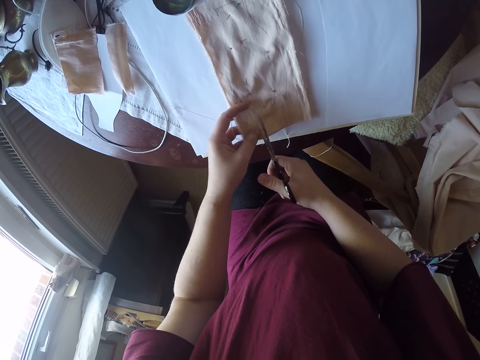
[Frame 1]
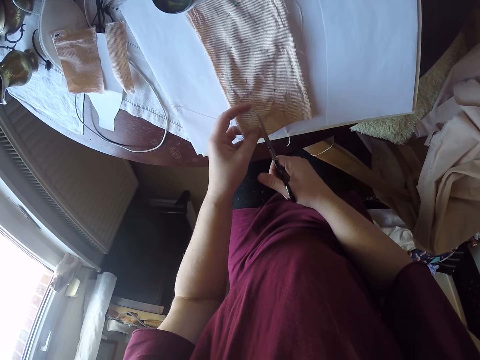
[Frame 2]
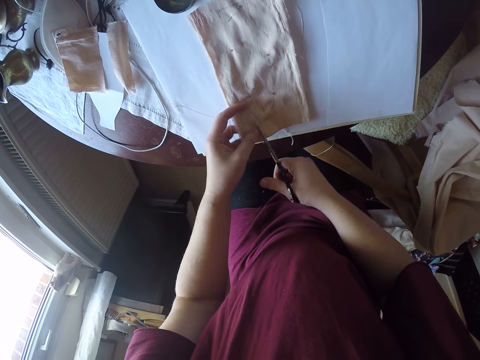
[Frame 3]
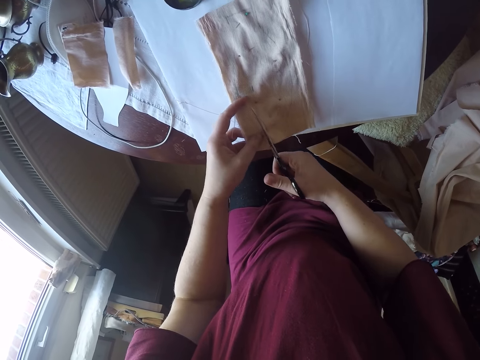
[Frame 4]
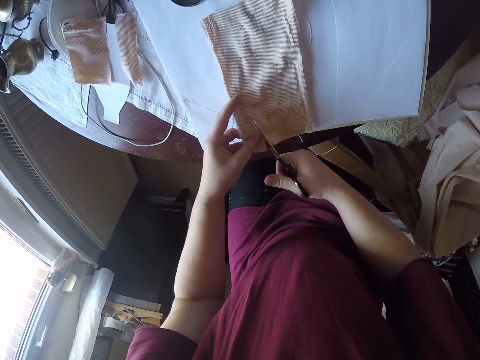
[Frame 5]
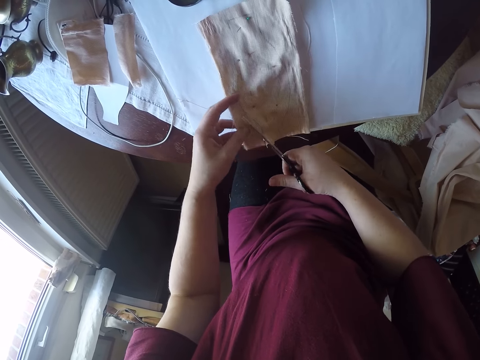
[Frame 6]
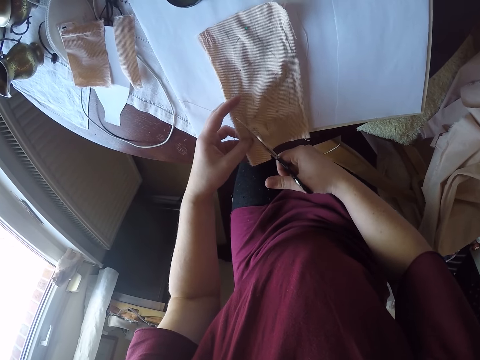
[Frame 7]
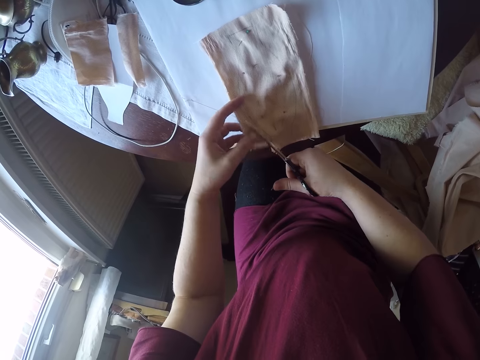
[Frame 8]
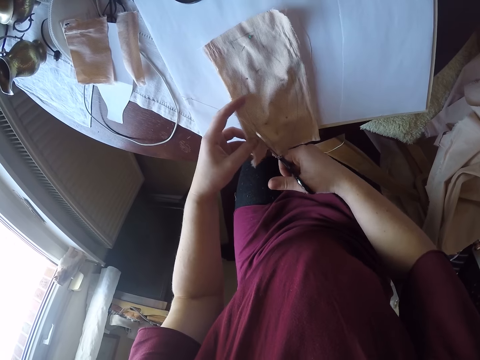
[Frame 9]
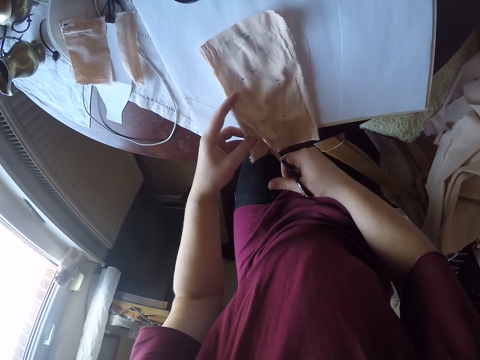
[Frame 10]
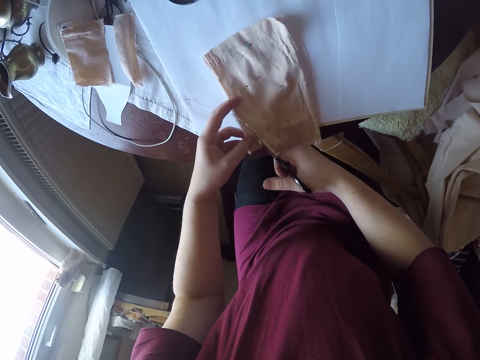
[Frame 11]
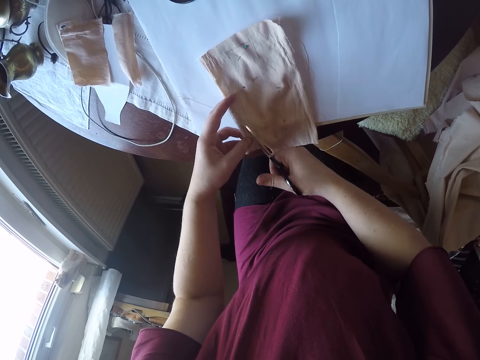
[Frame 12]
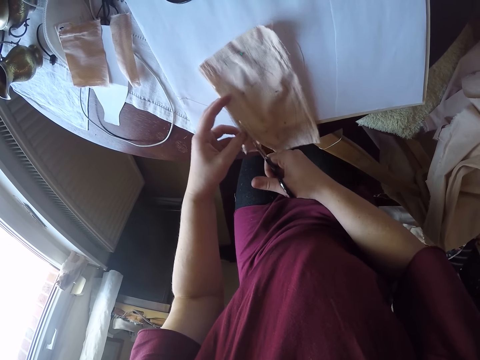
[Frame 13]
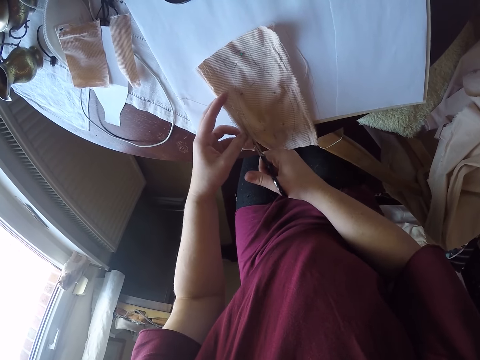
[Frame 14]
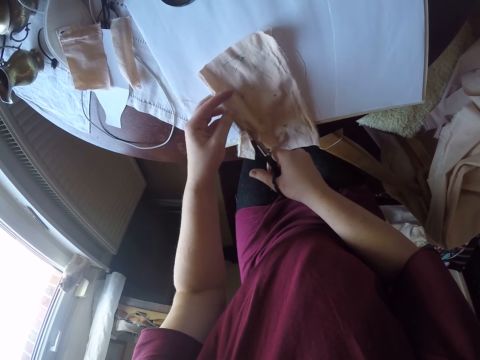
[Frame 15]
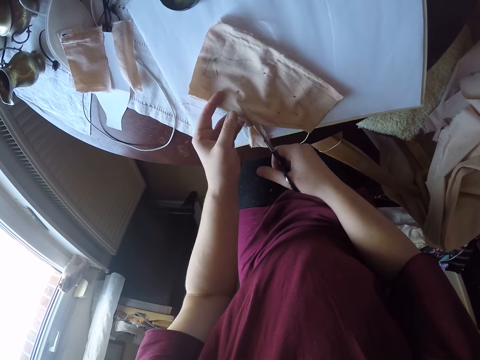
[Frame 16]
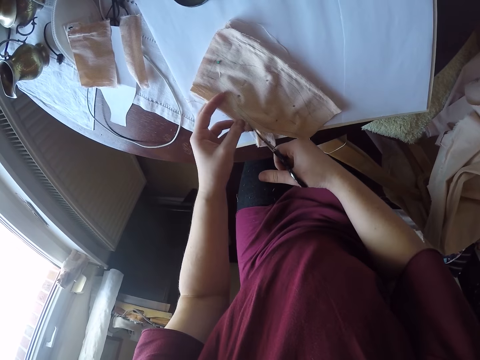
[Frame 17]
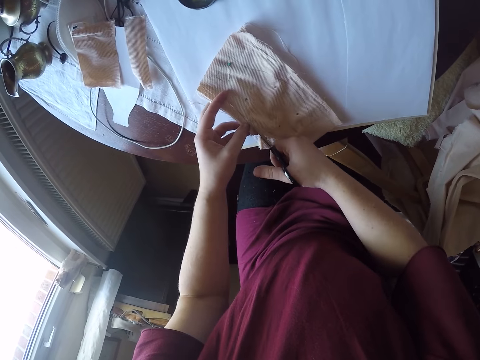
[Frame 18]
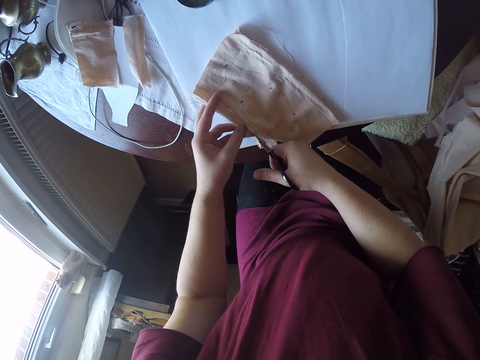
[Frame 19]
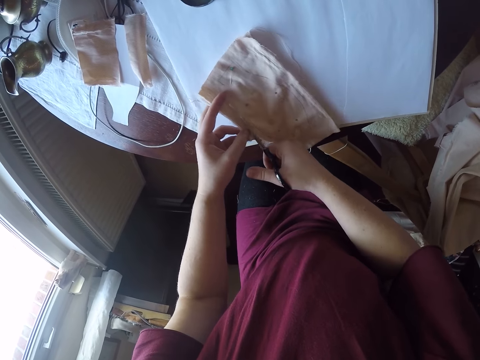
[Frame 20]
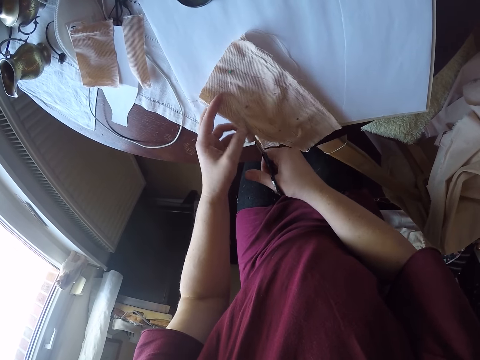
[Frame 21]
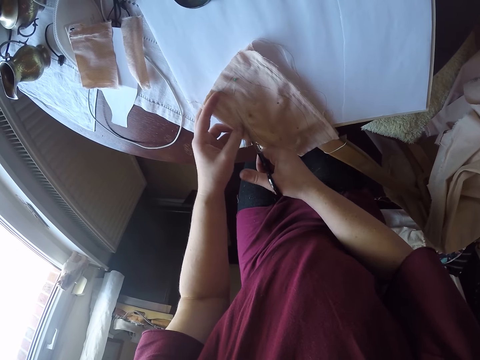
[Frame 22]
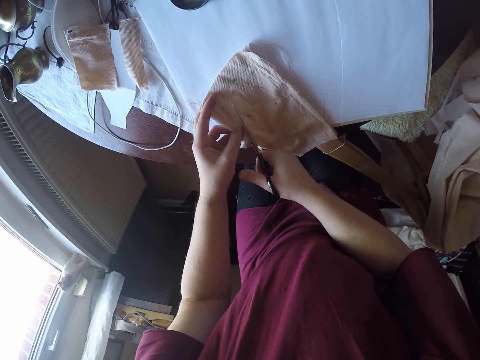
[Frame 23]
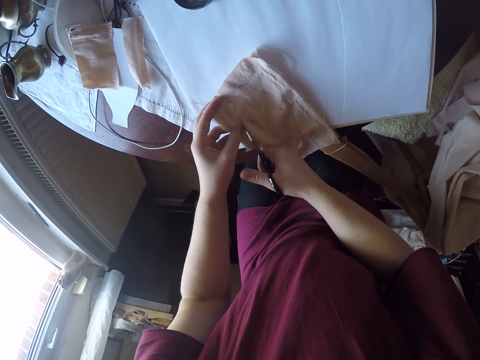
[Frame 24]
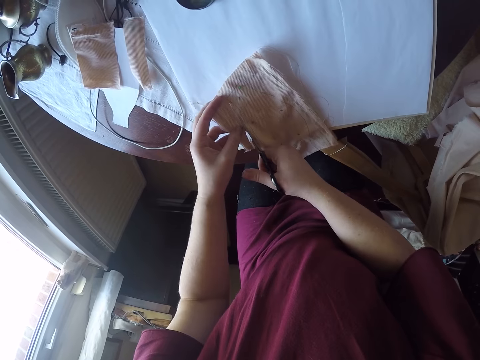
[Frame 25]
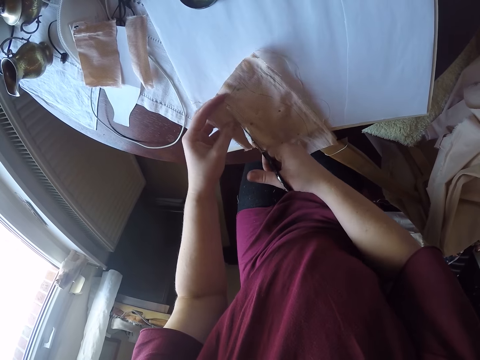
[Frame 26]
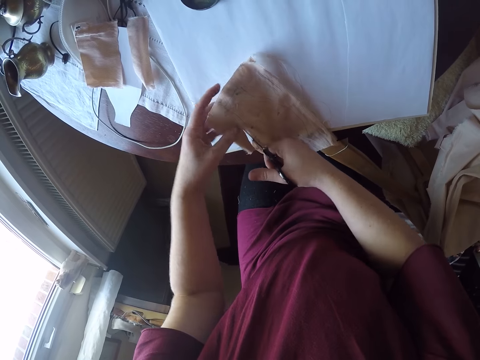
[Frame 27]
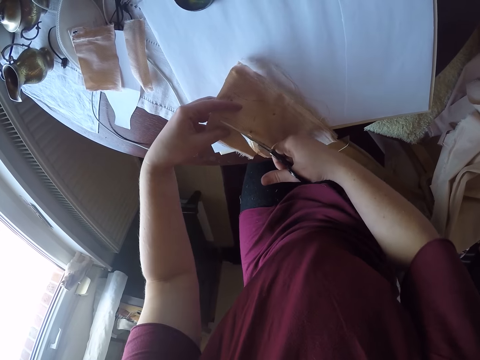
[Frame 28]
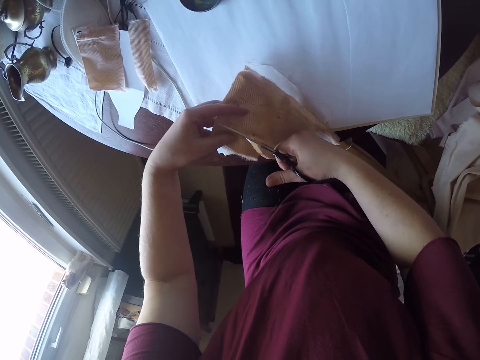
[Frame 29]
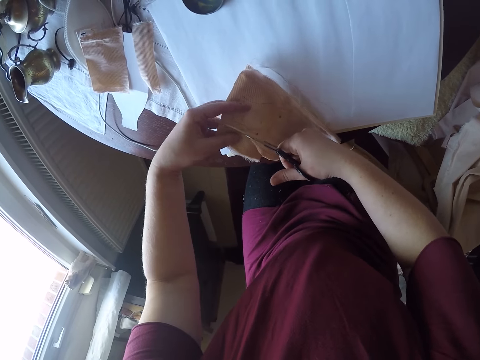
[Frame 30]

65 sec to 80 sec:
The camera wearer turns a piece of cloth around. They cut the piece of cloth with scissors.

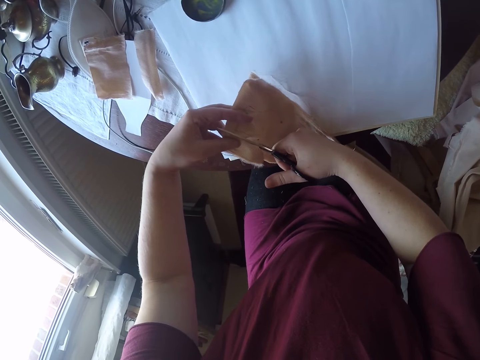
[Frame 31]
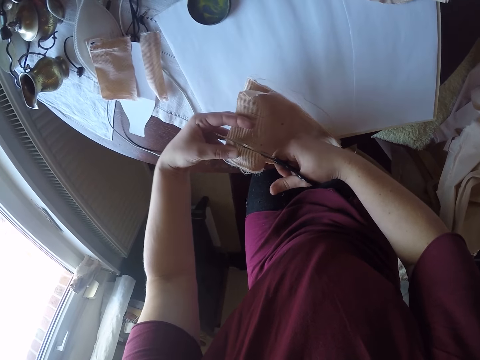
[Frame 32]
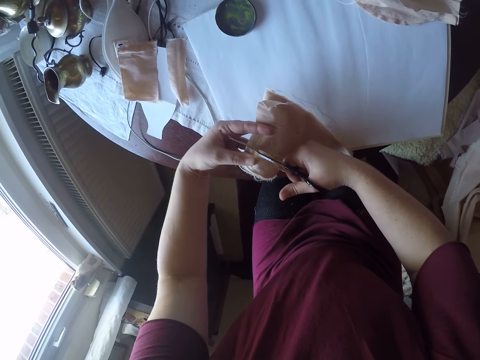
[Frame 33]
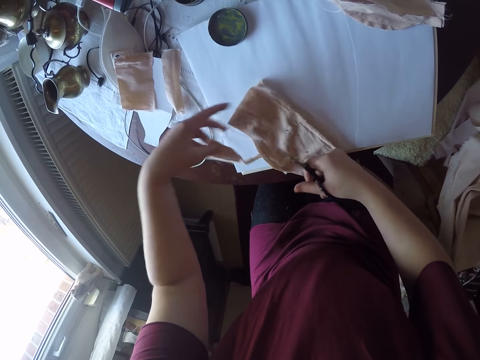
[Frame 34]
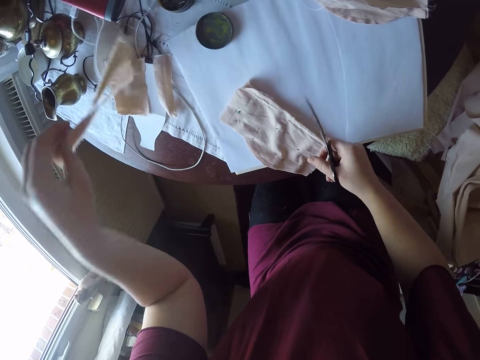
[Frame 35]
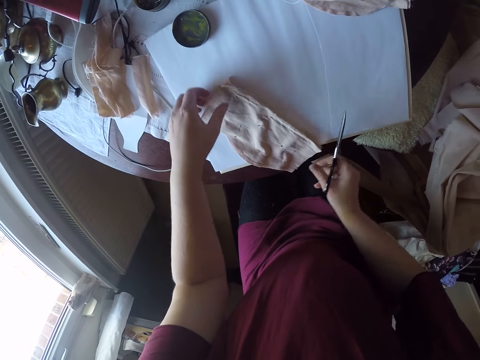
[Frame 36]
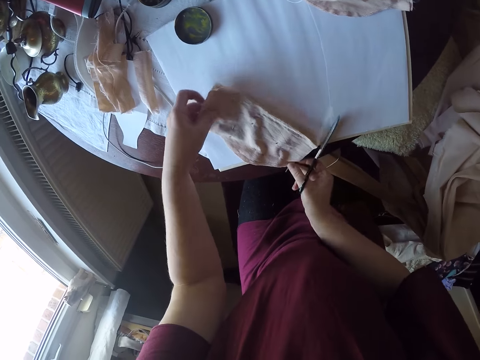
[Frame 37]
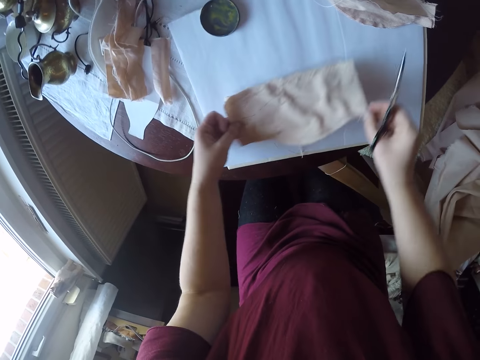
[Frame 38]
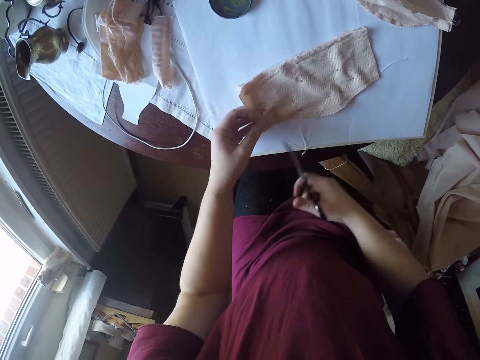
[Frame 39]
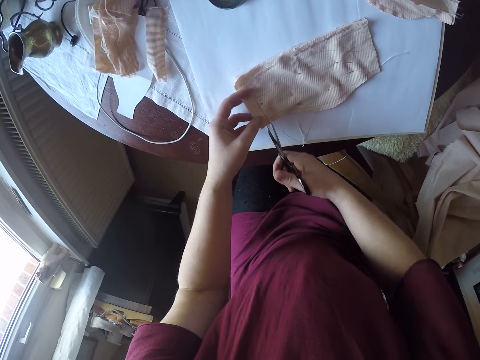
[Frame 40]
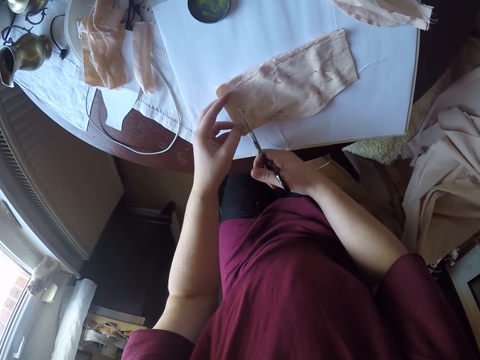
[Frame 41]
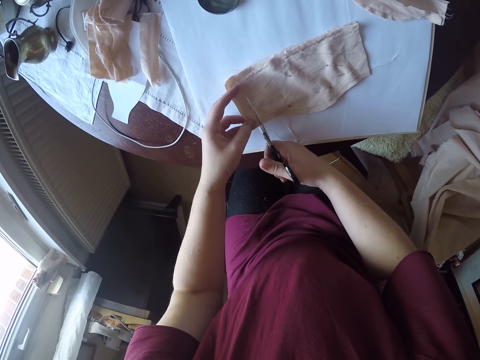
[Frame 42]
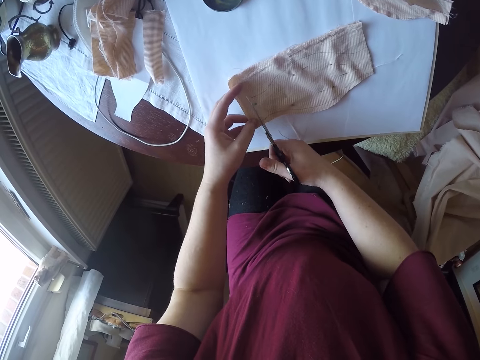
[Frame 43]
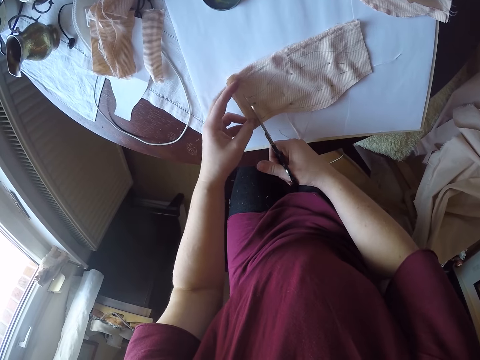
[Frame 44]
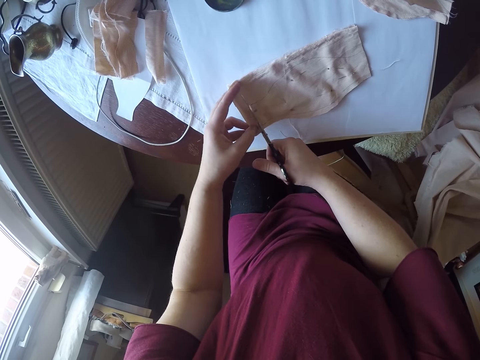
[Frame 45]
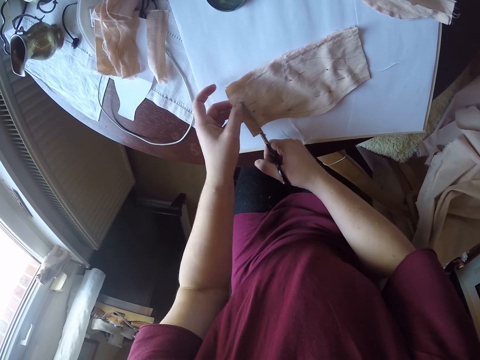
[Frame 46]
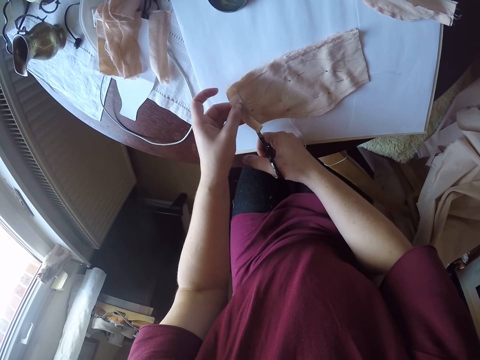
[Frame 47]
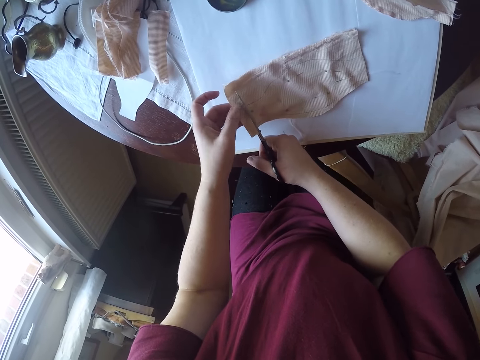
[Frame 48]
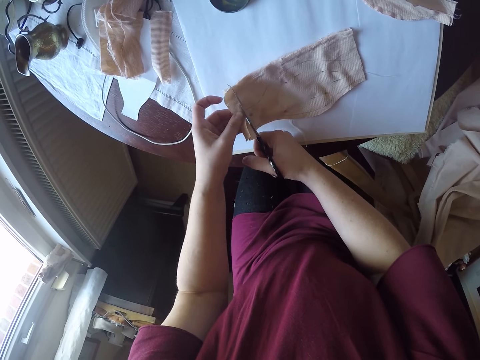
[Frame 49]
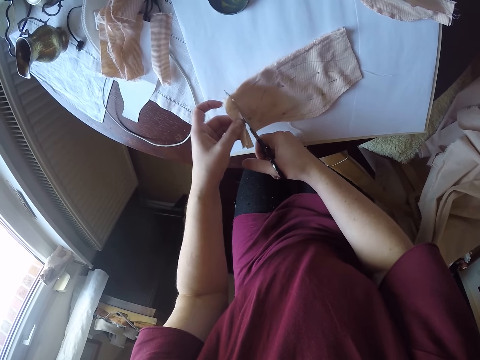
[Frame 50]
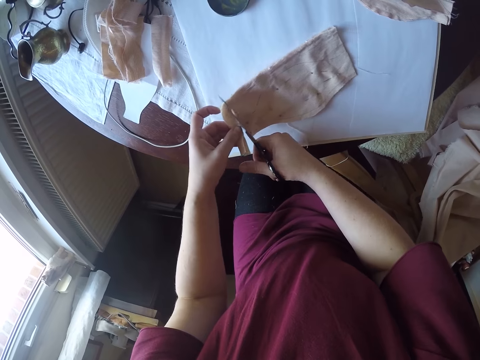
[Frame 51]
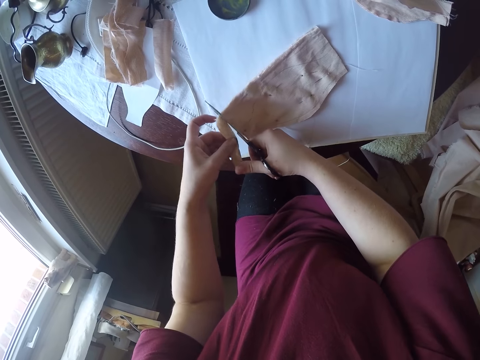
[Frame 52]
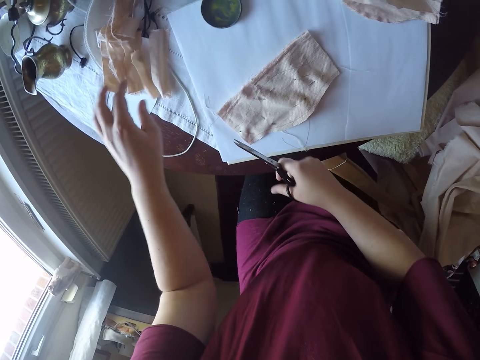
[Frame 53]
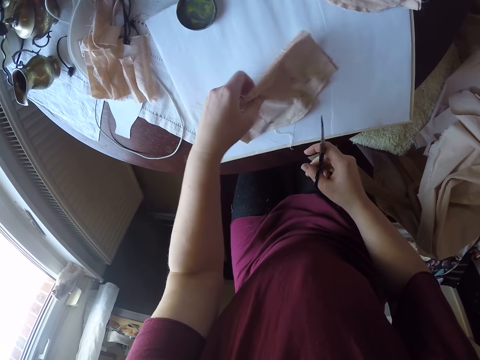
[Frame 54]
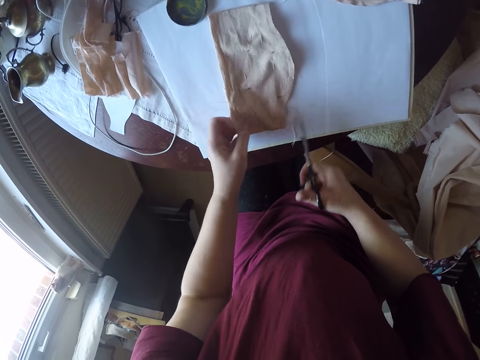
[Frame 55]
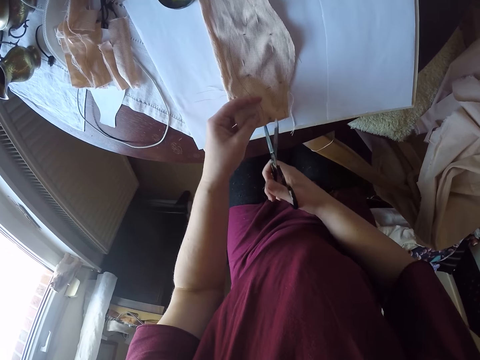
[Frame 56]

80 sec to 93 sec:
The camera wearer drops pieces of cloth aside. They turn a piece of cloth around and cut the piece of cloth with scissors. They drop pieces of cloth aside. They turn a piece of cloth around.
